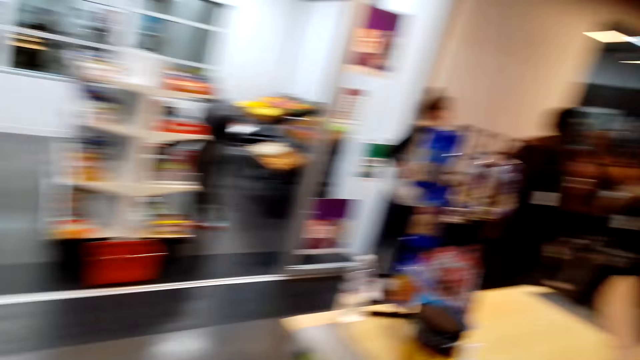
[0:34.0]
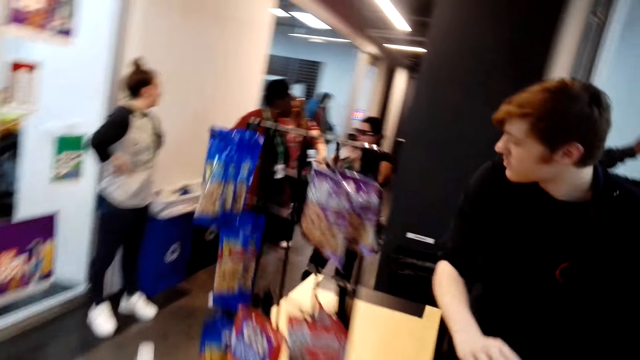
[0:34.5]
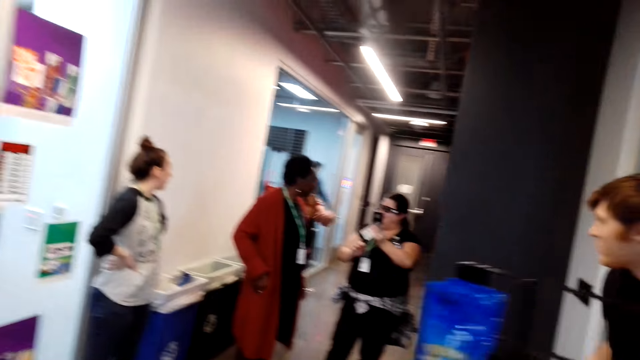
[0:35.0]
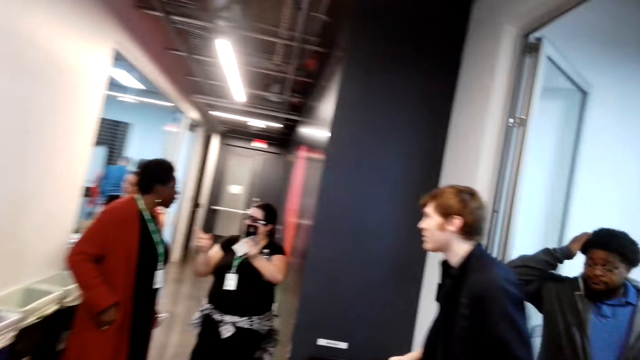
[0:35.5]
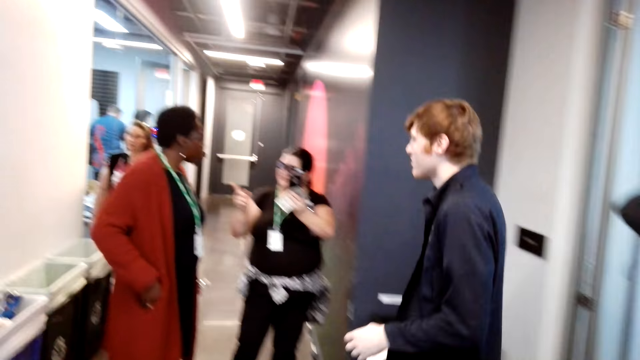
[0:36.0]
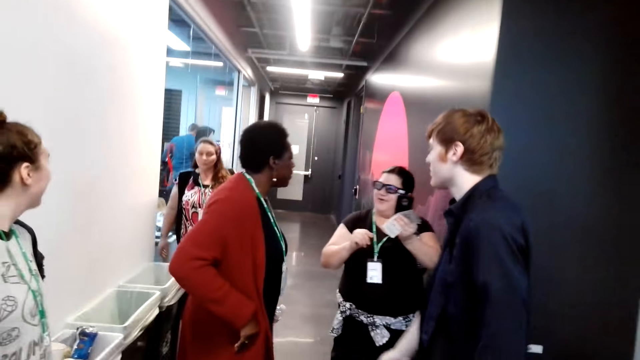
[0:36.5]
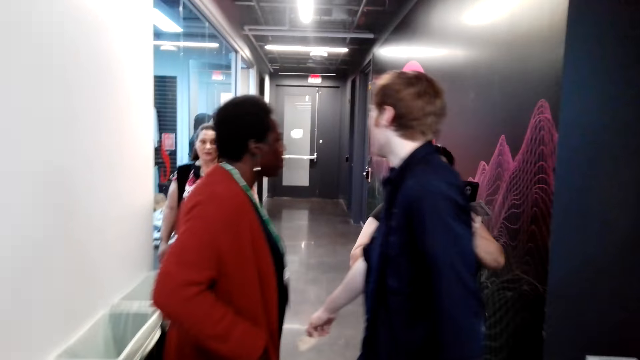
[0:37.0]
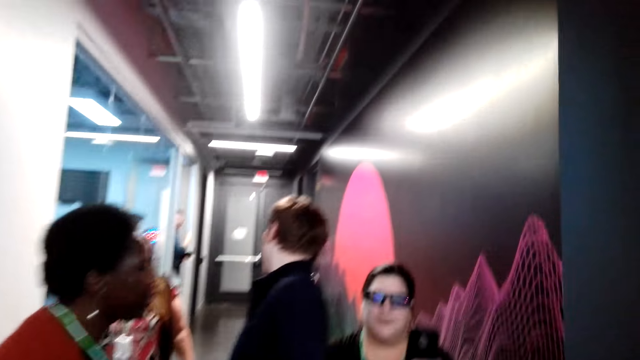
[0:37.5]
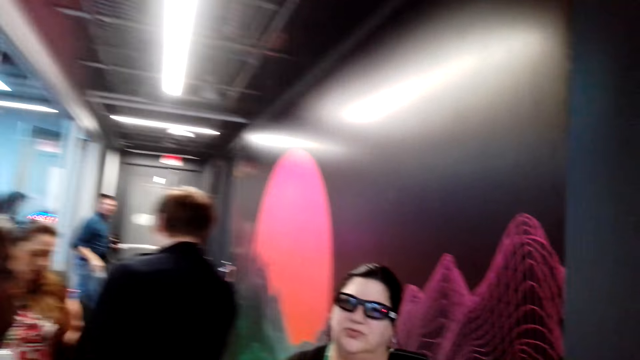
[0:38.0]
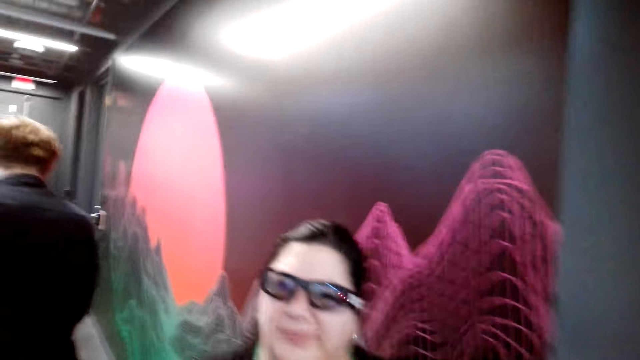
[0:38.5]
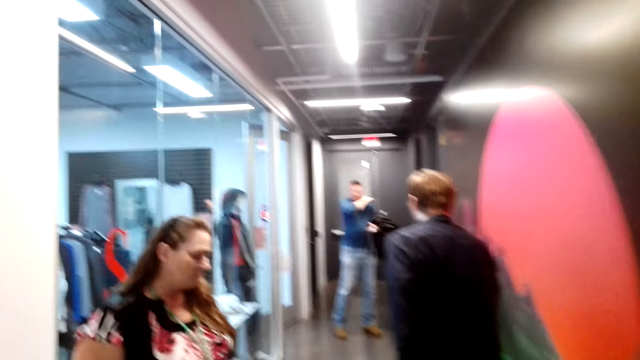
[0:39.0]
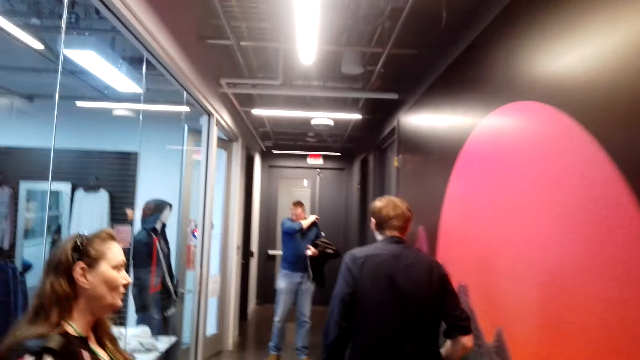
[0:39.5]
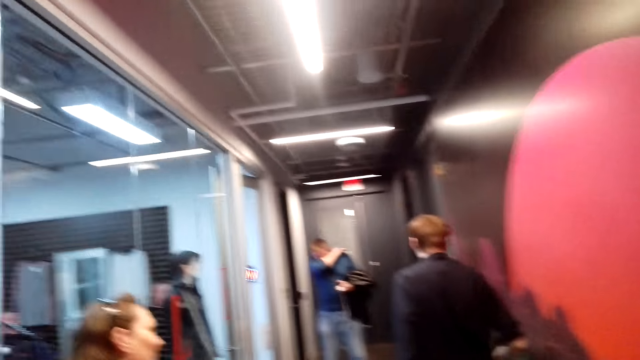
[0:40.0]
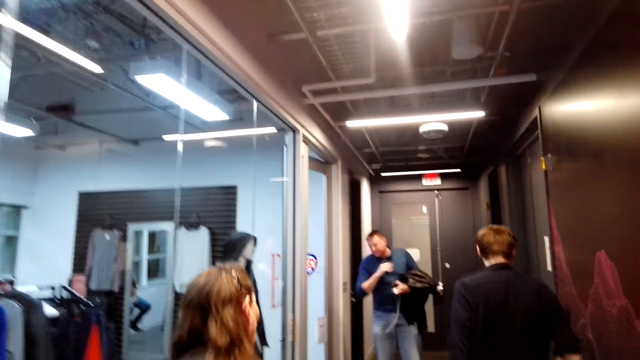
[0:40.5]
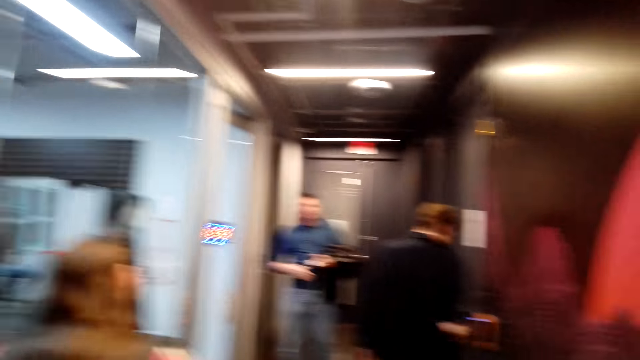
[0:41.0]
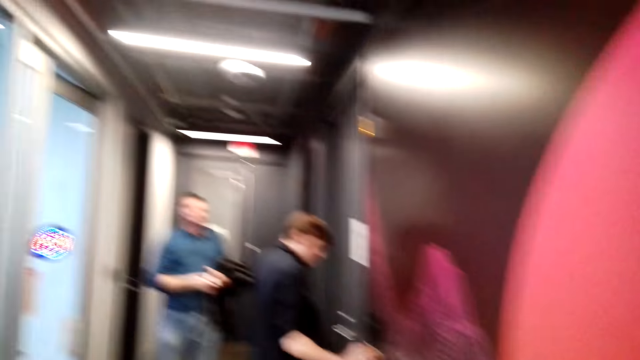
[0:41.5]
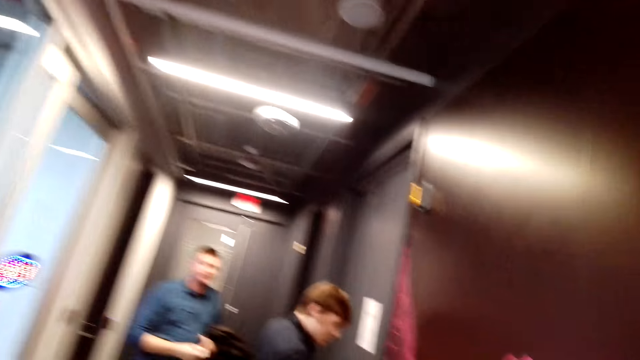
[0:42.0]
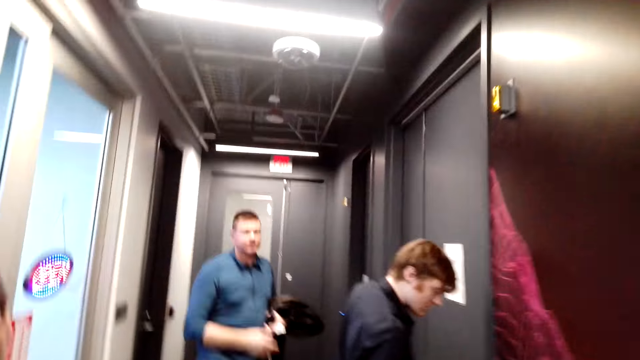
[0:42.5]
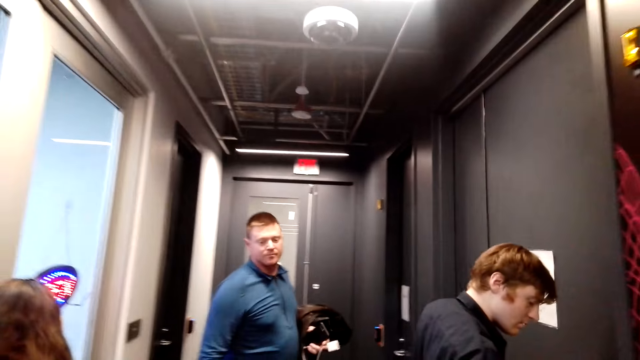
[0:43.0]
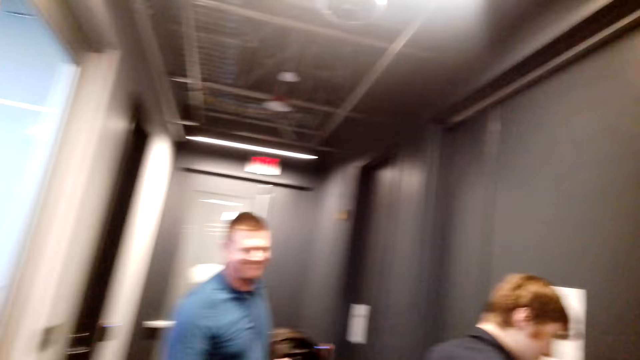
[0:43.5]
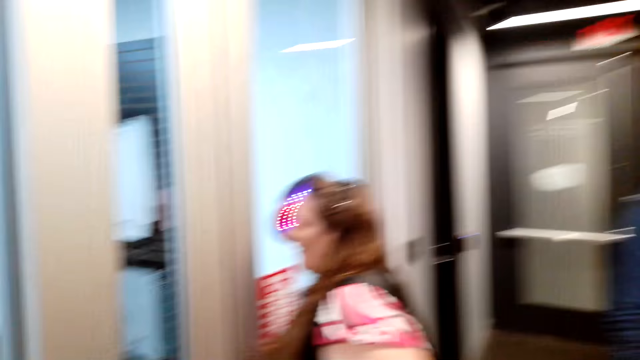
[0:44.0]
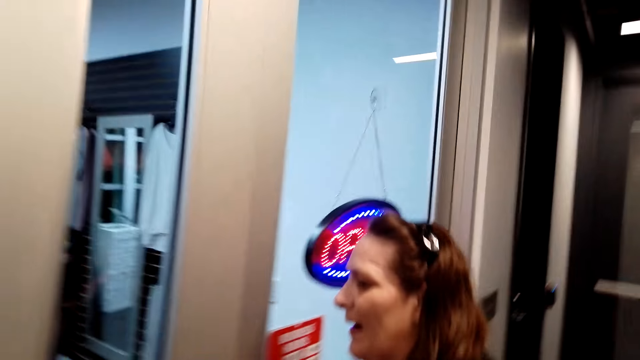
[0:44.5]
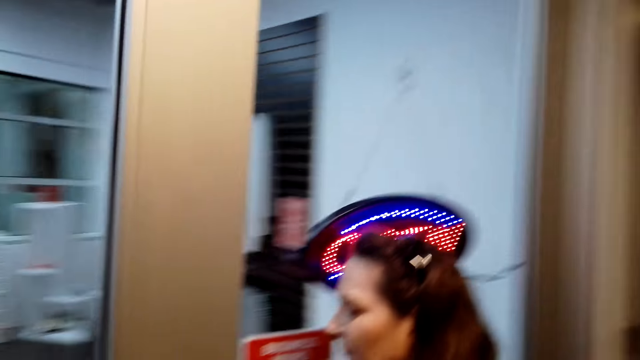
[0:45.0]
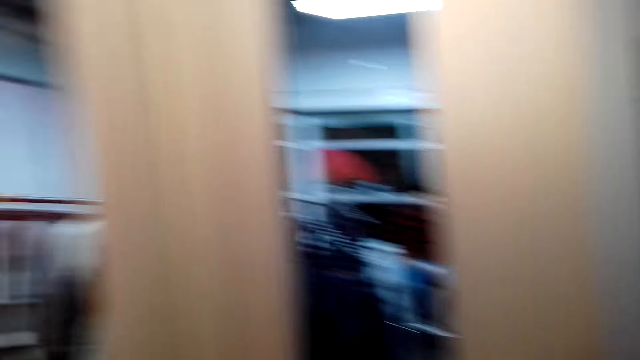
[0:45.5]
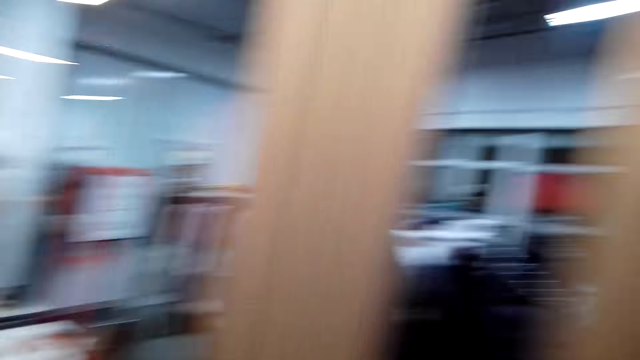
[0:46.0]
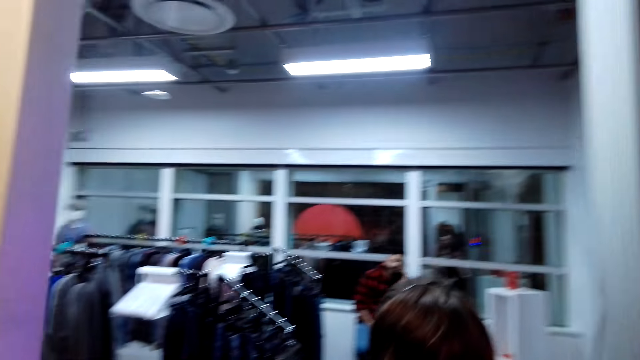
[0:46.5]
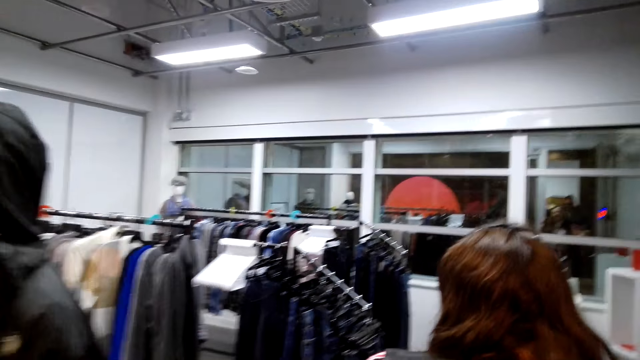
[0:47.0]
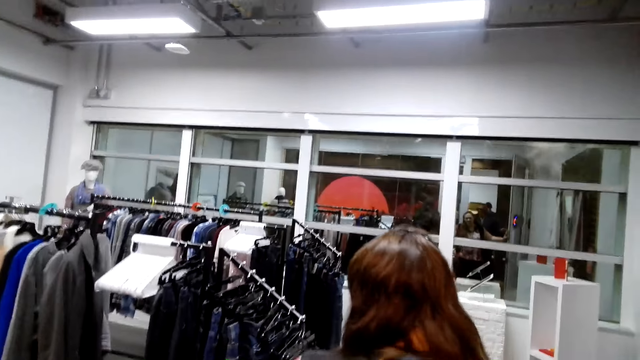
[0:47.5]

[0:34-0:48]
A person walks away. The person opens the door. The camera wearer enters the outfit store.

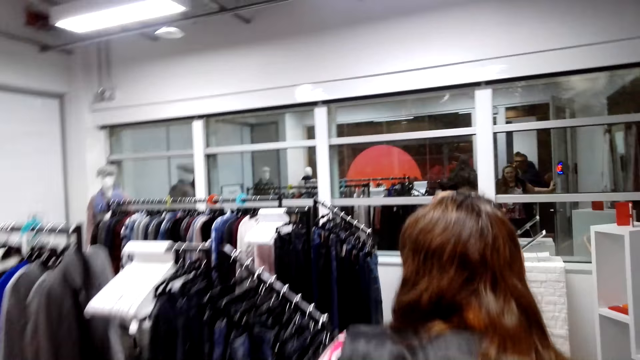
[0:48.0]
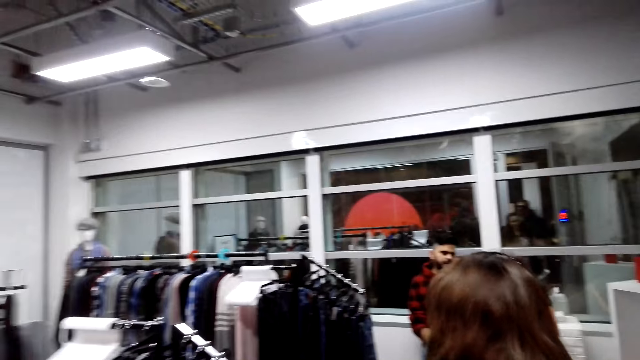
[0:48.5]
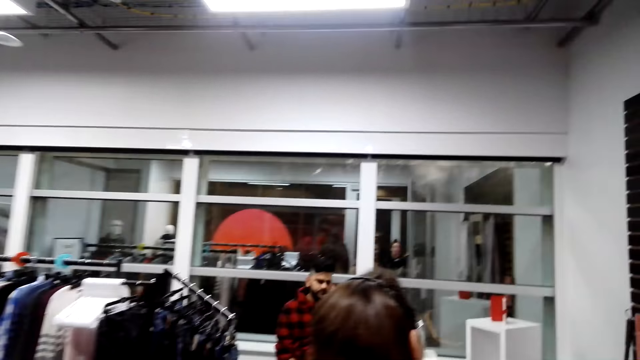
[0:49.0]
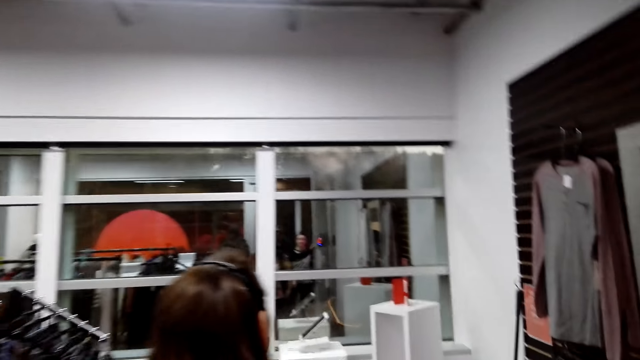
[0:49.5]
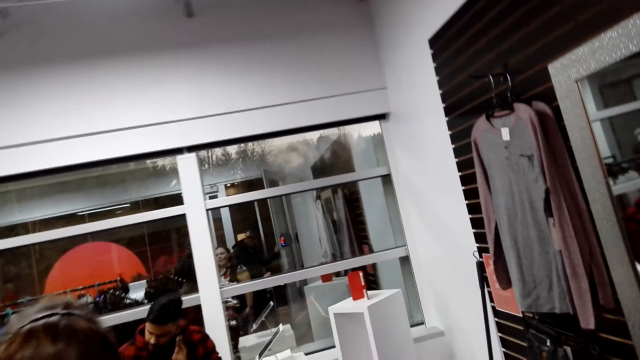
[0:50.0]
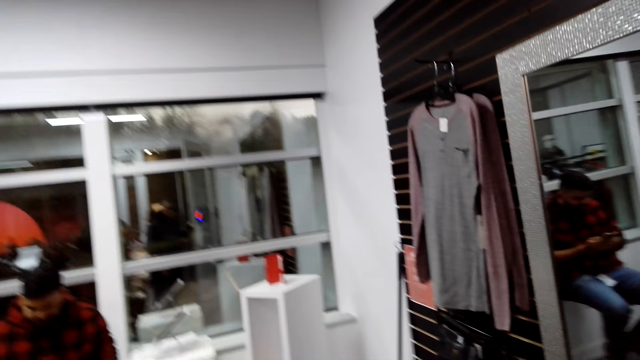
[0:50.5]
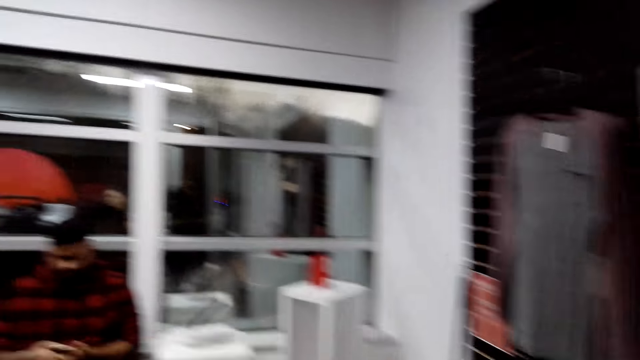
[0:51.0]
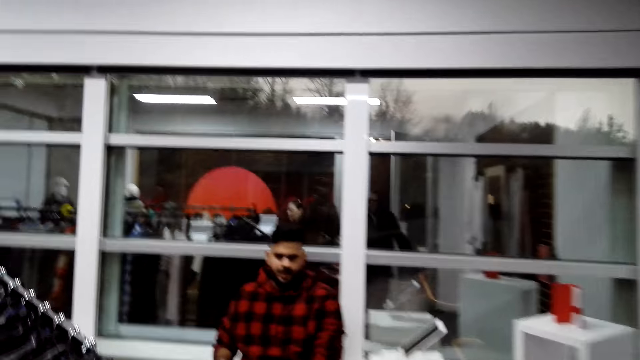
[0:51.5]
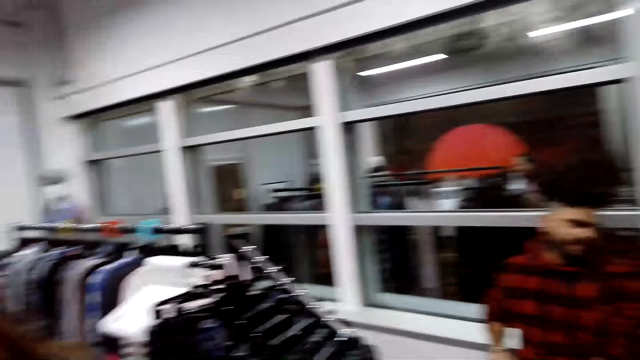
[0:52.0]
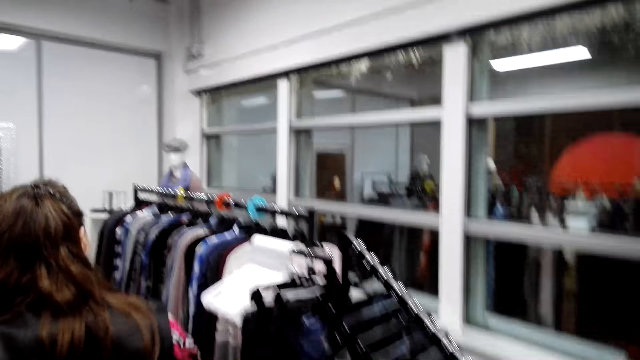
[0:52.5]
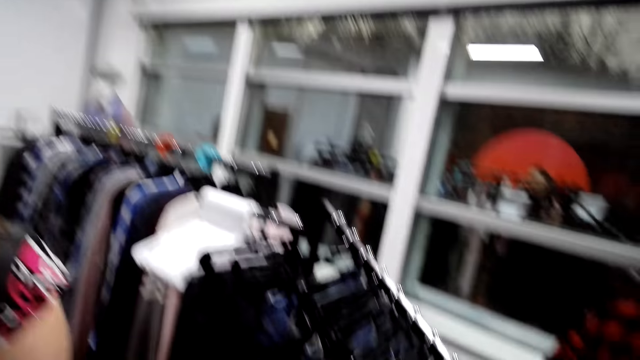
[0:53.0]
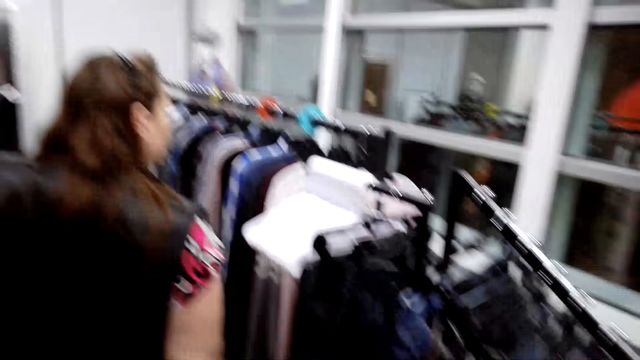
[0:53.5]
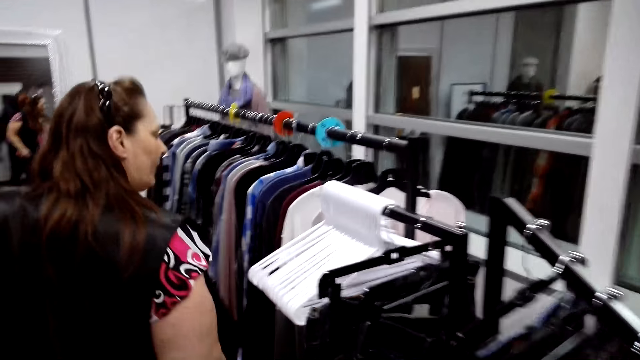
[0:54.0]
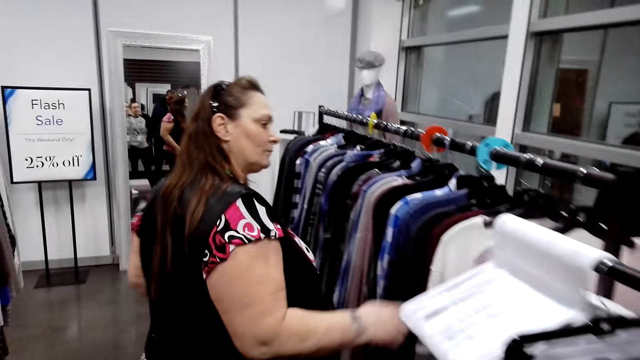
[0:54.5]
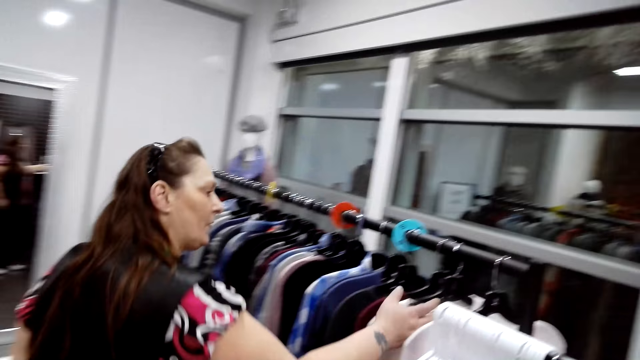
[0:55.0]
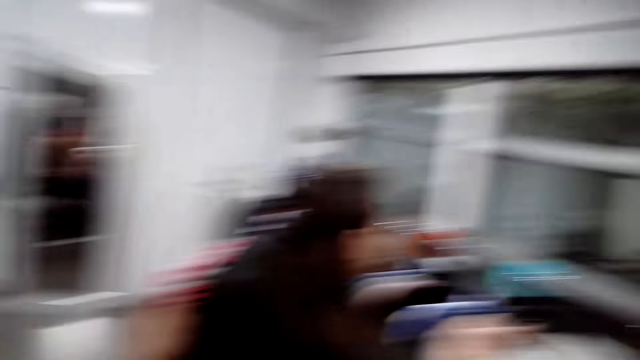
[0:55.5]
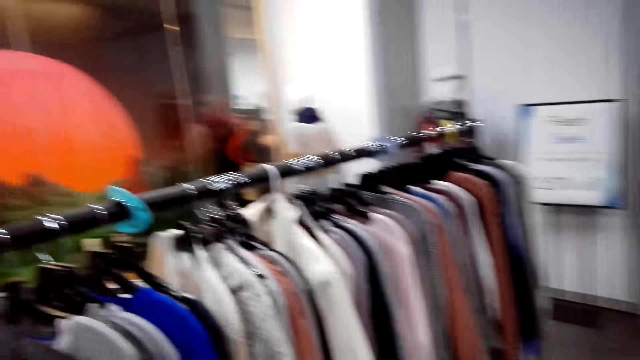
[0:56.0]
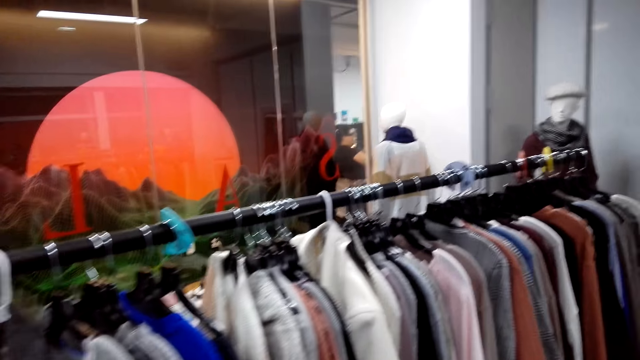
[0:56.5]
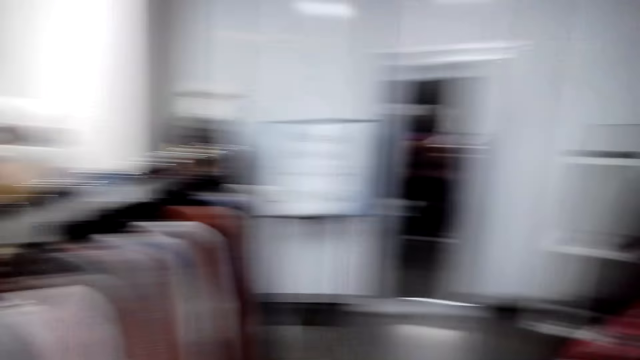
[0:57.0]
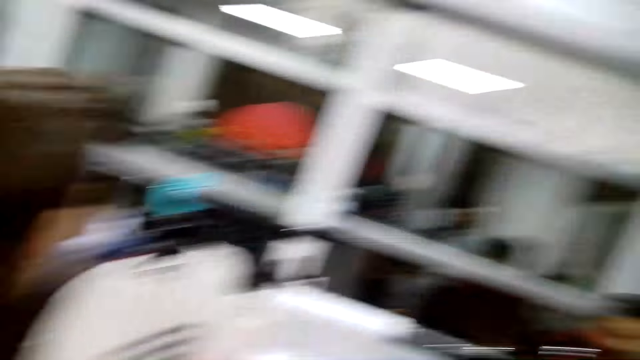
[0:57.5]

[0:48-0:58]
The camera wearer looks around the outfit store. A woman checks clothes on the clothes hanging rack. The camera wearer looks around.
